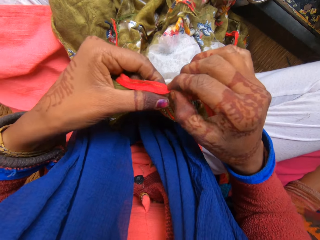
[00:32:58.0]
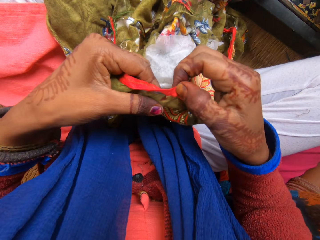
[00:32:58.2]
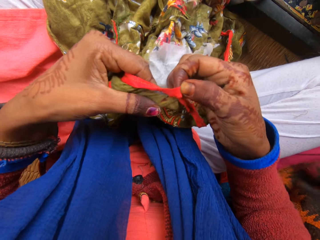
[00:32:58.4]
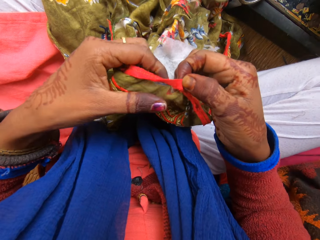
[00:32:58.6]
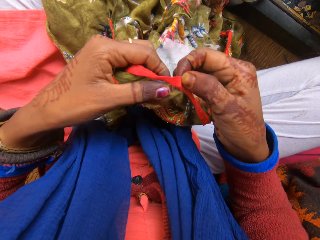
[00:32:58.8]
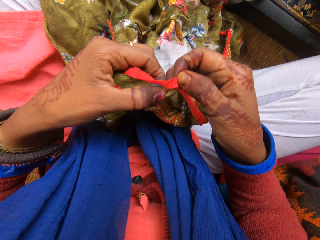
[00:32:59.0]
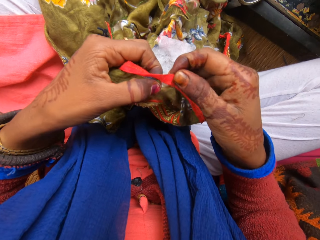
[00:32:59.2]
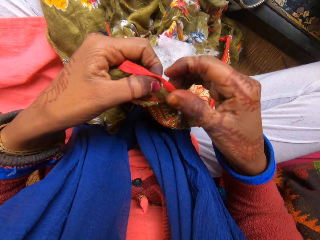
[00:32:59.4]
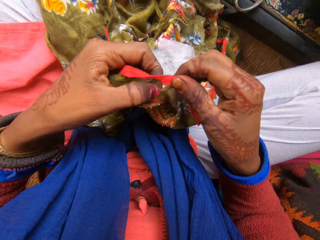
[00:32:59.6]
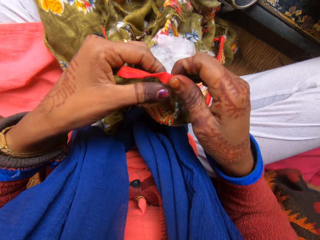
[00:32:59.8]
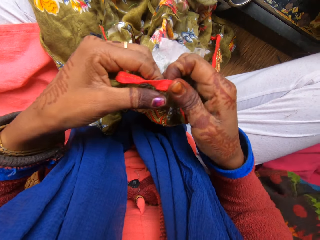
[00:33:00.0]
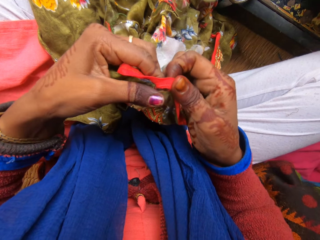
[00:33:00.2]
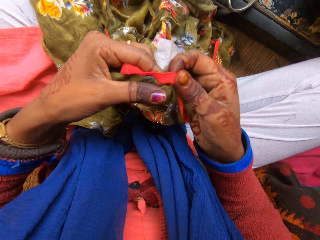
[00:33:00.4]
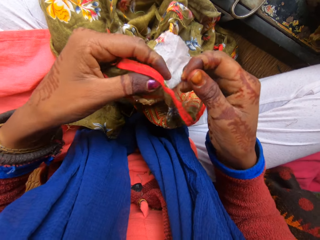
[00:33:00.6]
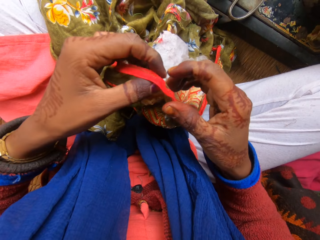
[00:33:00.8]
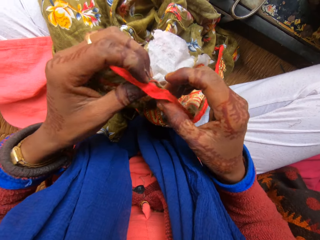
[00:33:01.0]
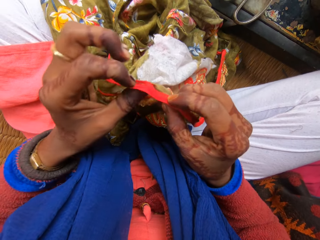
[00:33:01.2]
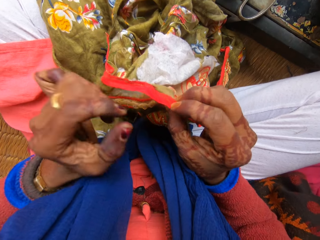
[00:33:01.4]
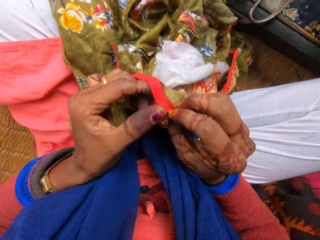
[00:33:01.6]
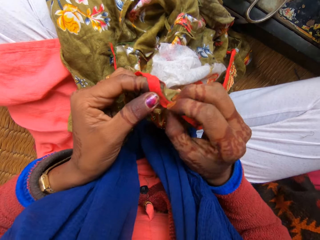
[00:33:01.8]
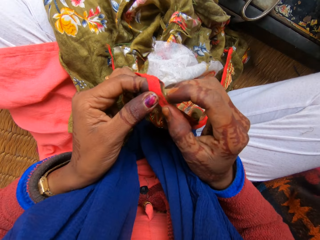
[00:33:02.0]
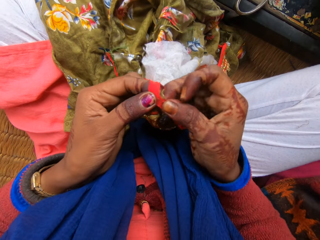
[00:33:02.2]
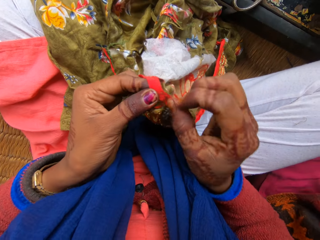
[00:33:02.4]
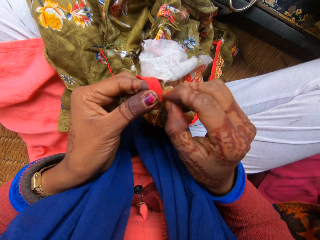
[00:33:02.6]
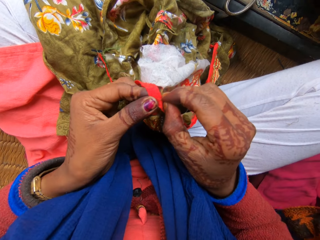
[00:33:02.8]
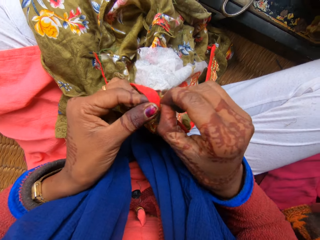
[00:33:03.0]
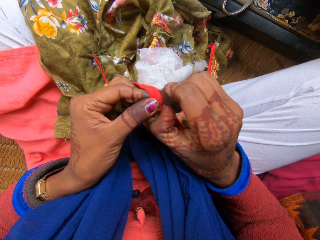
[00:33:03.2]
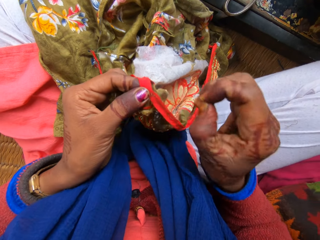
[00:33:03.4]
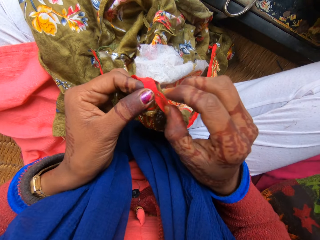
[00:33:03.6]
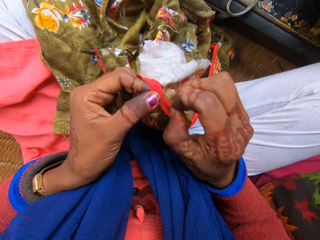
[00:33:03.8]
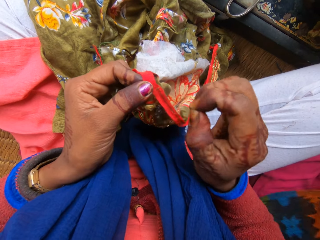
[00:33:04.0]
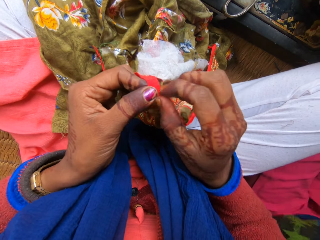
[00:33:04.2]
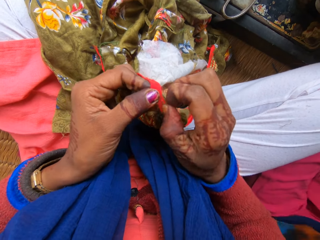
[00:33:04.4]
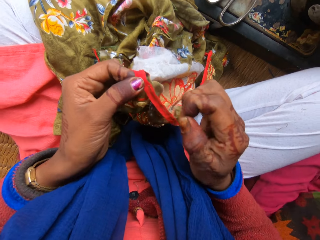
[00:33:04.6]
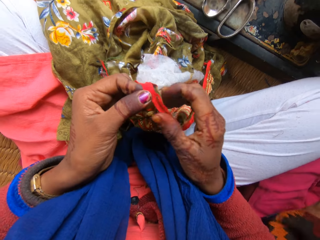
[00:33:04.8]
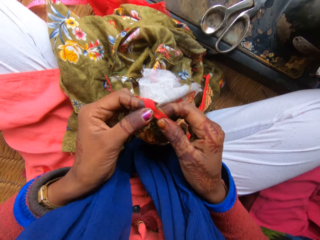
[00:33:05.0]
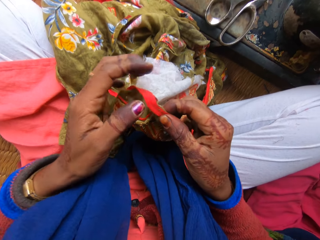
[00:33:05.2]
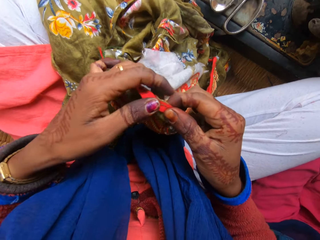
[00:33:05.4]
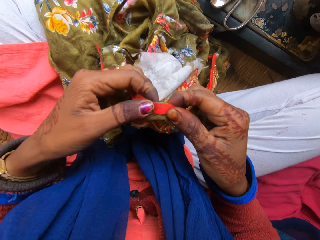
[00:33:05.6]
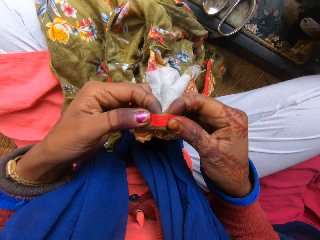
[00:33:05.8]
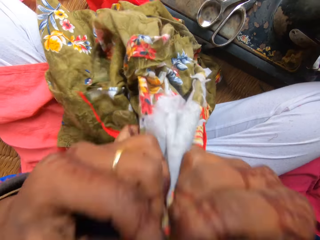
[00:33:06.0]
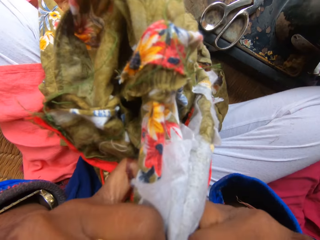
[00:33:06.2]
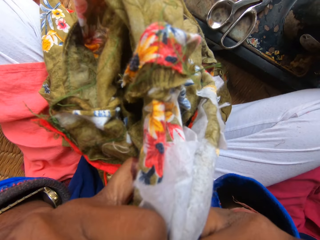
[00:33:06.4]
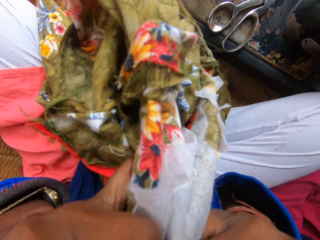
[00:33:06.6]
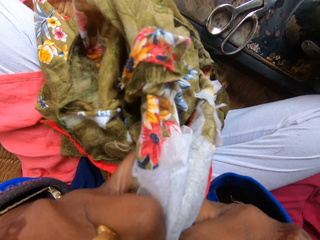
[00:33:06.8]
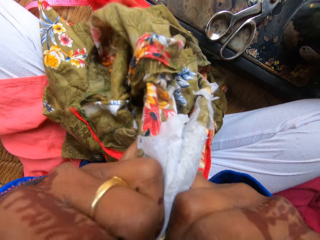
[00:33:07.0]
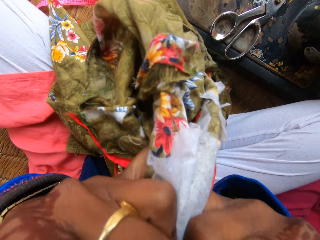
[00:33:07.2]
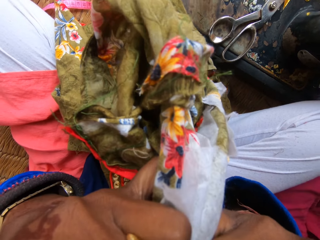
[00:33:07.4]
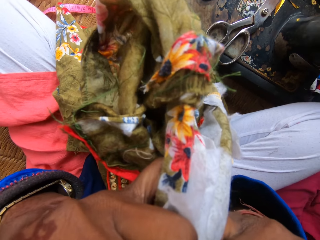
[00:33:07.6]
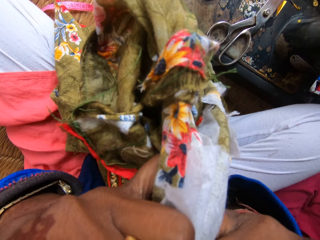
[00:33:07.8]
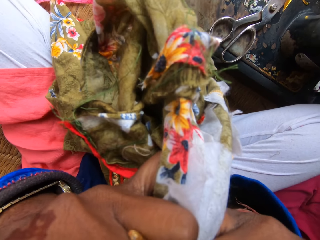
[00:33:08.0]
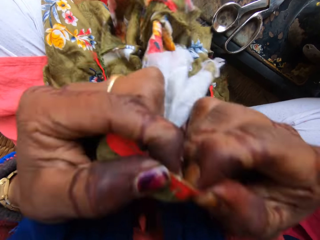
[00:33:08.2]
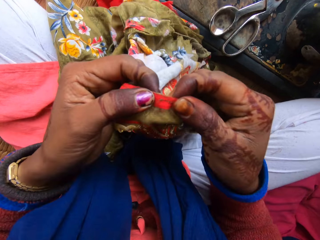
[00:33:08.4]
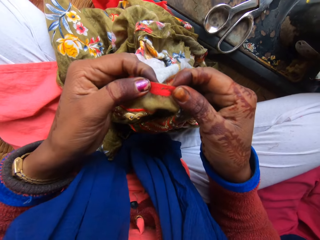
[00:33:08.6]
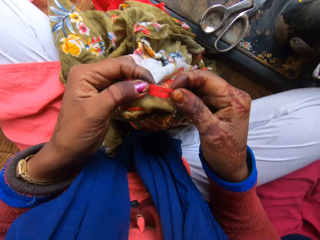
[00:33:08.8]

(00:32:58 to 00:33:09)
The camera wearer raises the cloth with both hands. She removes pieces of thread from the piece of fabric in her teeth.

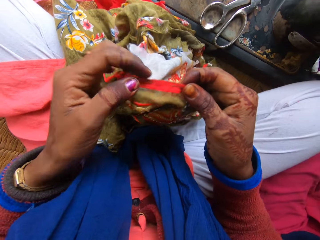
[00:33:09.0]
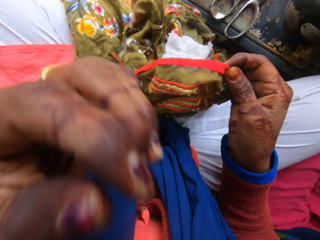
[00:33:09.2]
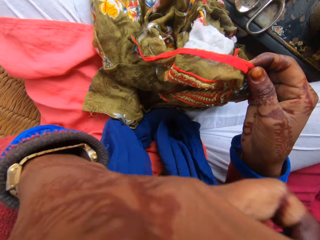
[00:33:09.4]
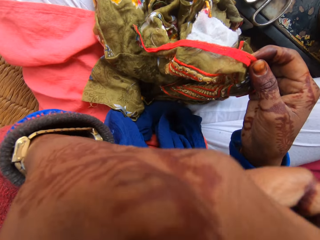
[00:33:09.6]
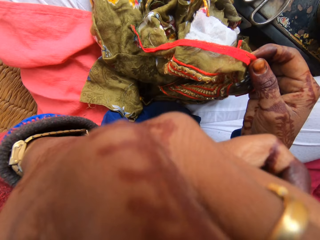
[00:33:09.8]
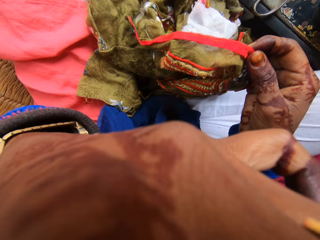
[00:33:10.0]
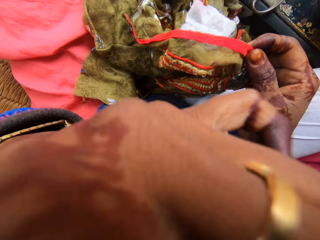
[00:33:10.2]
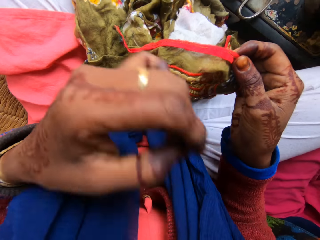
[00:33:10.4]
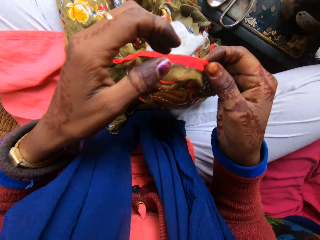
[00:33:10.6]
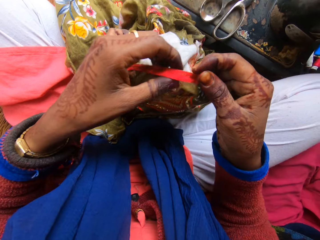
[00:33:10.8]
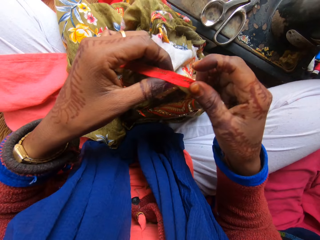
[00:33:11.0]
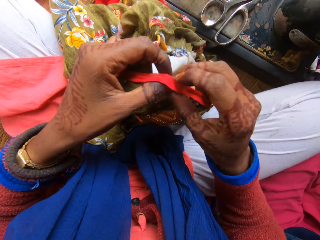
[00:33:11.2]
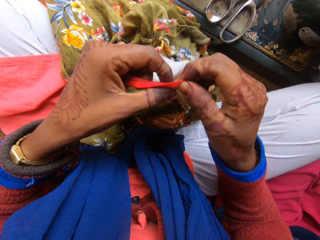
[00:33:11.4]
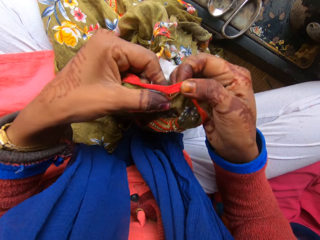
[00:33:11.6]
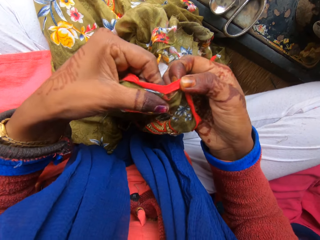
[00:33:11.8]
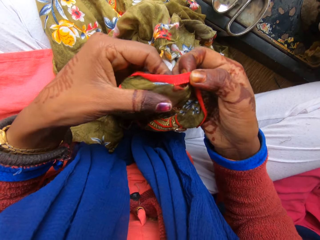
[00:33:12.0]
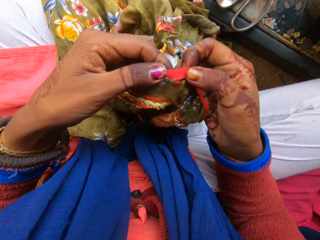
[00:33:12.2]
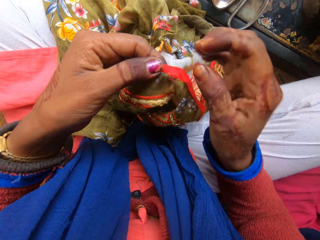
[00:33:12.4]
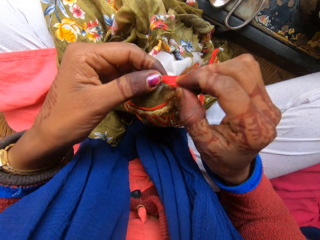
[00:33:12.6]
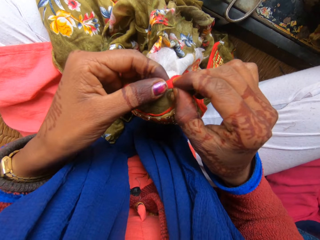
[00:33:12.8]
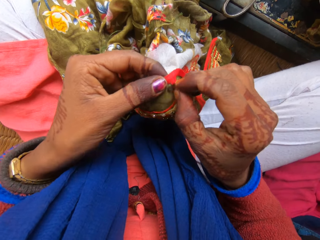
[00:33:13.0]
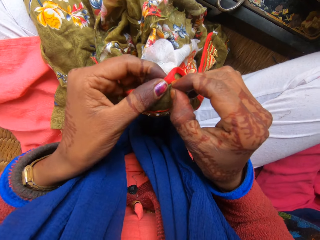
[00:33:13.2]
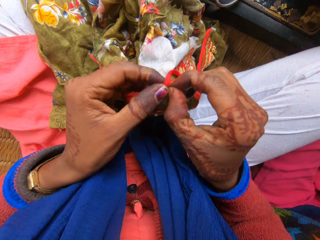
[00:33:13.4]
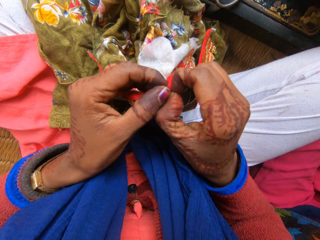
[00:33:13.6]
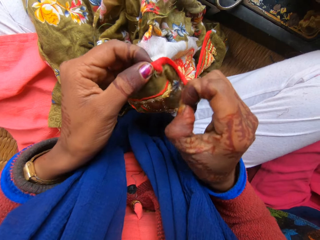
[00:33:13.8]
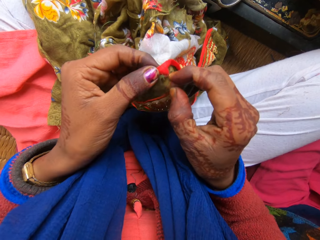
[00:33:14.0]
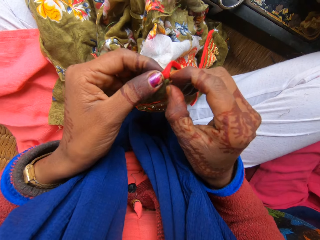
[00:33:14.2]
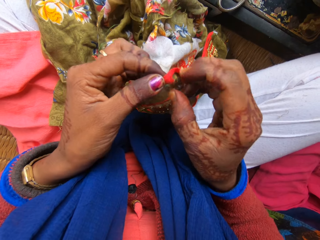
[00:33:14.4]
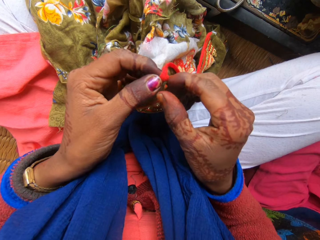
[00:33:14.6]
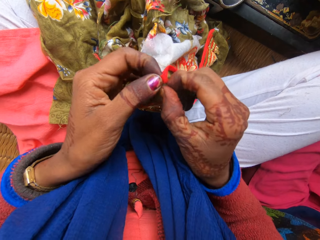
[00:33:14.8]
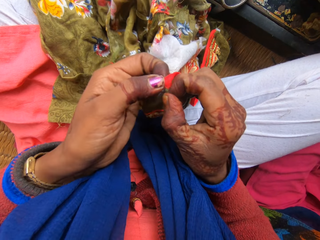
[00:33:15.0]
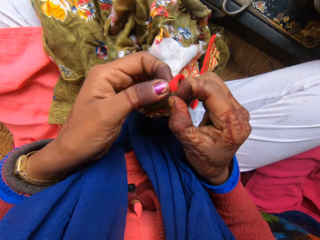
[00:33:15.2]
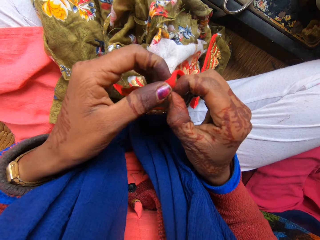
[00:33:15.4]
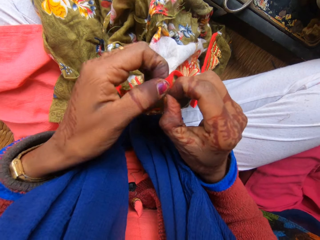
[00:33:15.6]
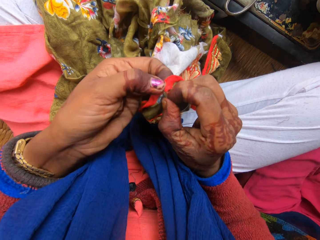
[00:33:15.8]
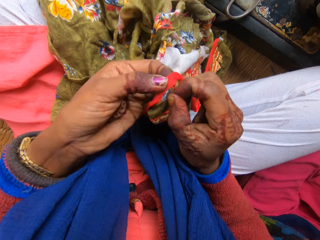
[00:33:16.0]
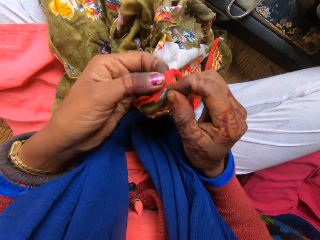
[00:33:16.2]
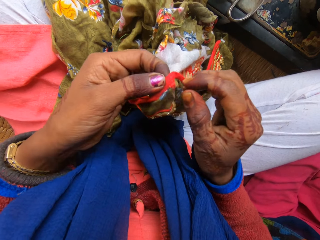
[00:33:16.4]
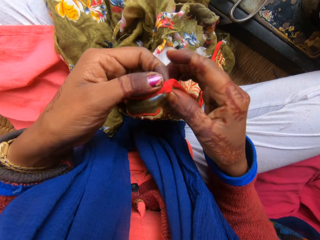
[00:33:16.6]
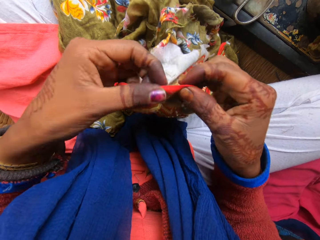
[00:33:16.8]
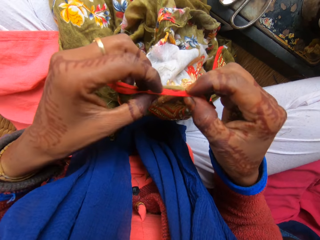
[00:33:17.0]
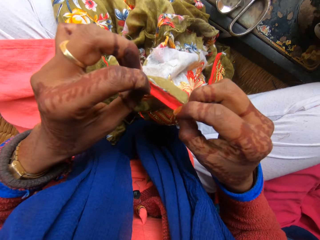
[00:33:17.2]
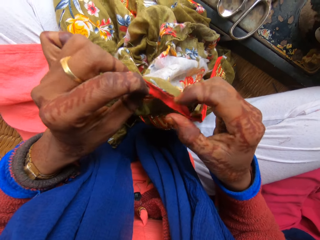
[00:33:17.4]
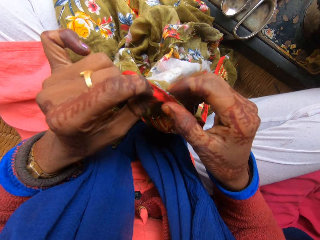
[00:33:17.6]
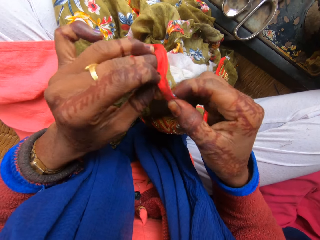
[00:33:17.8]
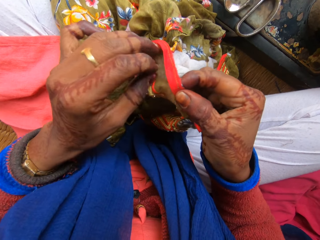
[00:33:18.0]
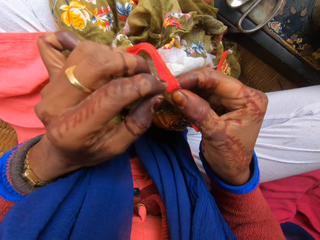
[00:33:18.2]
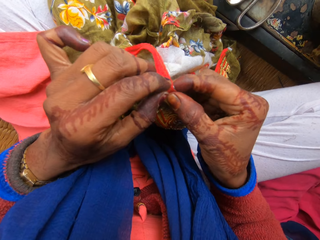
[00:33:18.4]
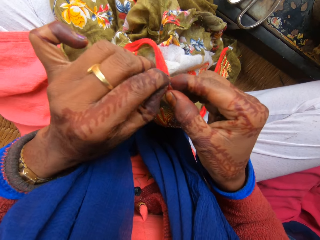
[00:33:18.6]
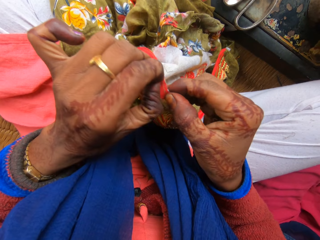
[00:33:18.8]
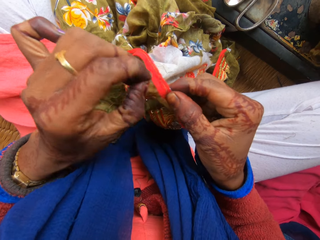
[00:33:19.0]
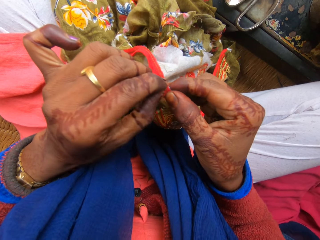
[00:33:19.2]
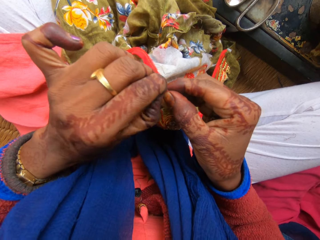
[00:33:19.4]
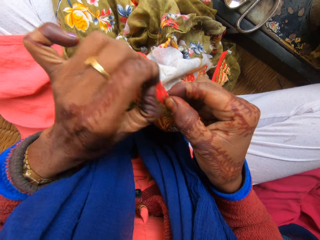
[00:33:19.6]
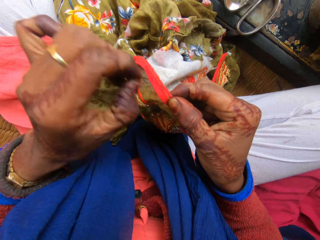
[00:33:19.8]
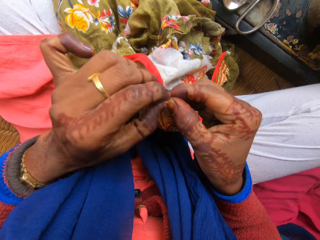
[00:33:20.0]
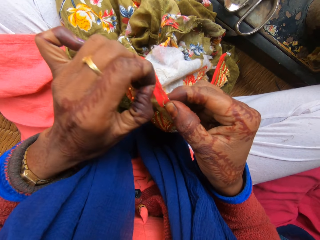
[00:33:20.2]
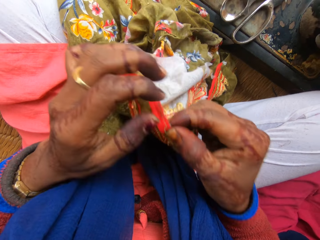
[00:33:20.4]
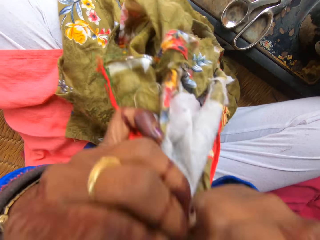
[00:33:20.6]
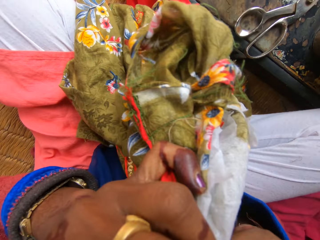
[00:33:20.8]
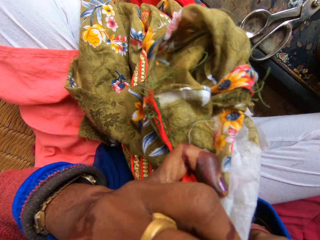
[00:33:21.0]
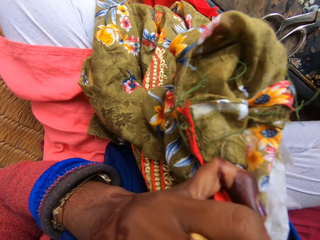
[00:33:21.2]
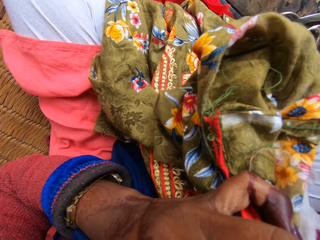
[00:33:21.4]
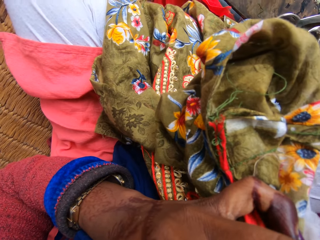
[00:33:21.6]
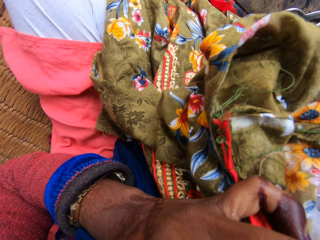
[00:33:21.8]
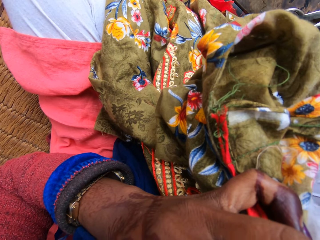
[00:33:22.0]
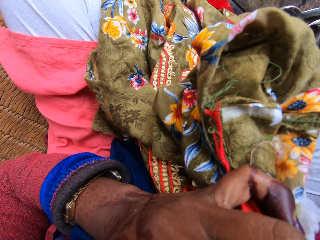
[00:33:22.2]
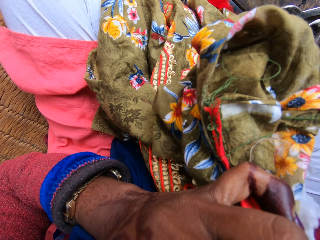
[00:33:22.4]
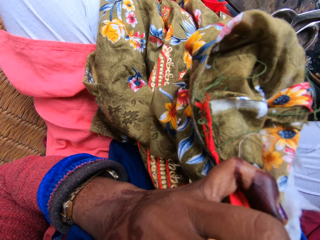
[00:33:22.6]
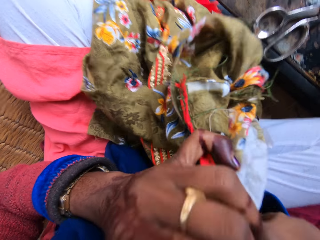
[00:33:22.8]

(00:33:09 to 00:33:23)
The camera wearer raises her left hand. She touches her face. She works on the cloth with both hands. She removes pieces of thread from the piece of fabric in her hand. She raises the cloth with both hands. She removes pieces of thread from the piece of fabric in her teeth.
